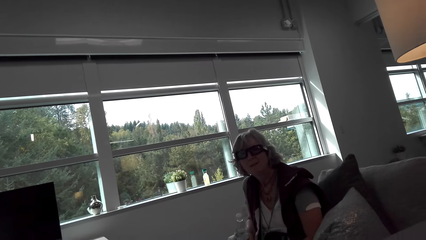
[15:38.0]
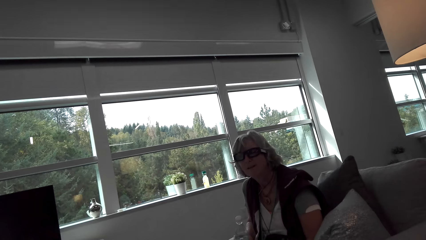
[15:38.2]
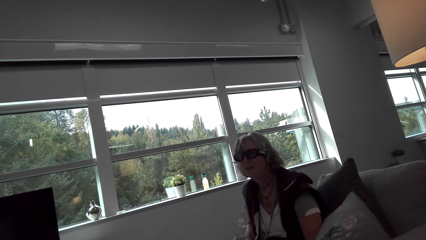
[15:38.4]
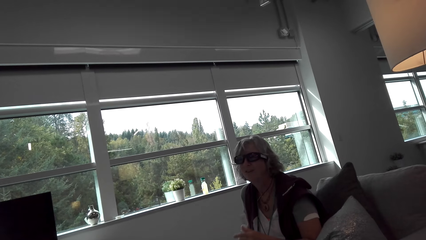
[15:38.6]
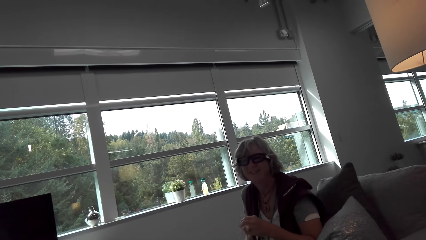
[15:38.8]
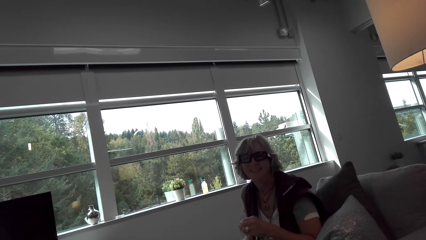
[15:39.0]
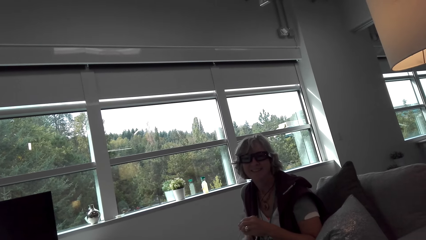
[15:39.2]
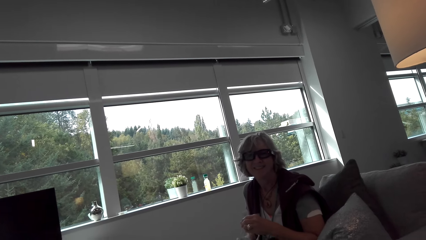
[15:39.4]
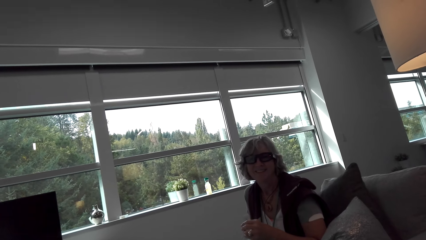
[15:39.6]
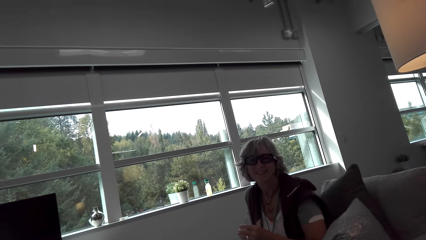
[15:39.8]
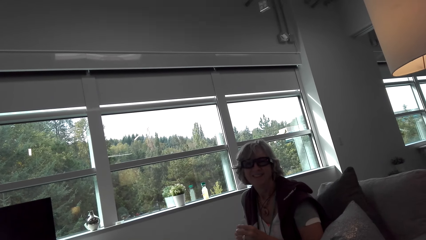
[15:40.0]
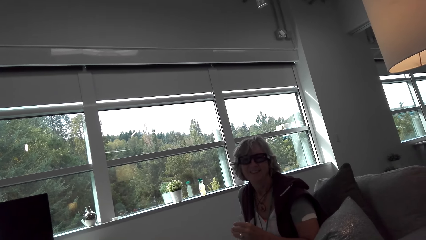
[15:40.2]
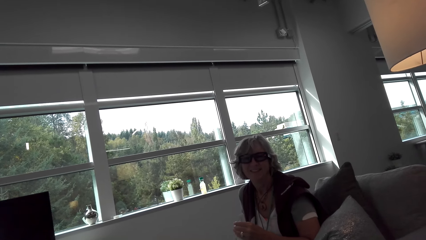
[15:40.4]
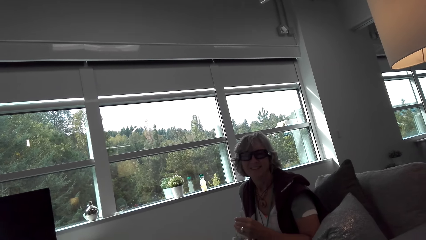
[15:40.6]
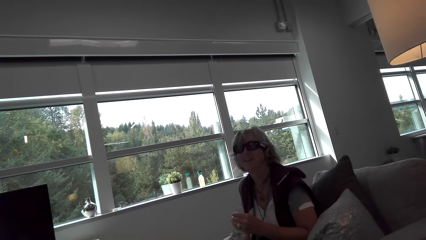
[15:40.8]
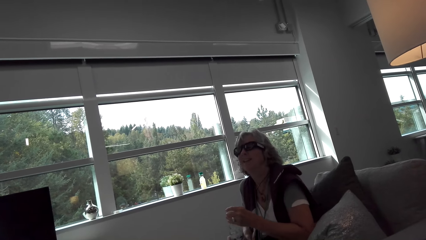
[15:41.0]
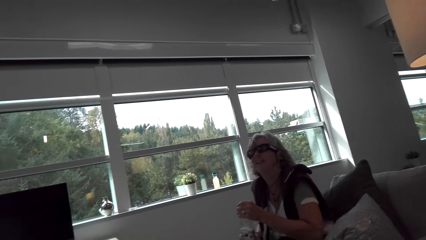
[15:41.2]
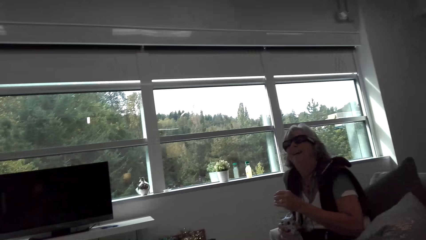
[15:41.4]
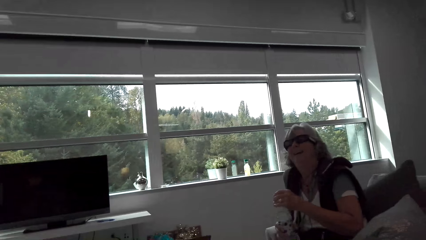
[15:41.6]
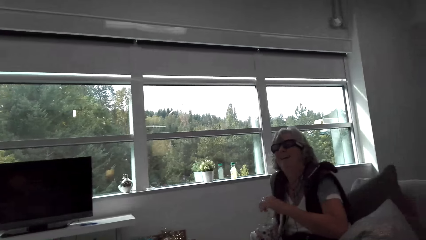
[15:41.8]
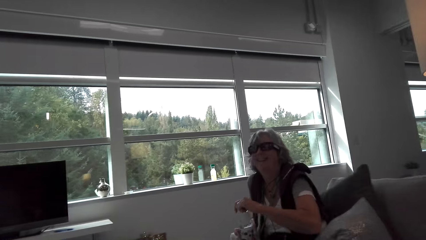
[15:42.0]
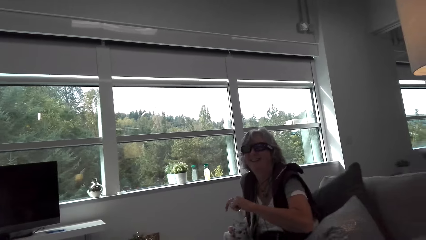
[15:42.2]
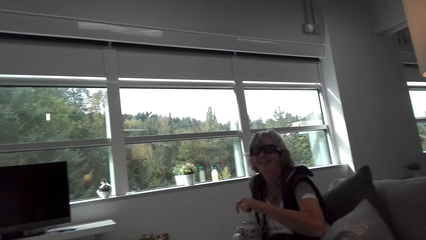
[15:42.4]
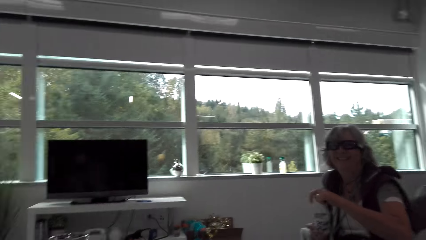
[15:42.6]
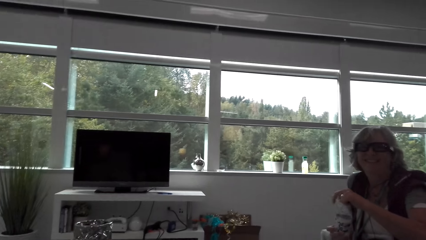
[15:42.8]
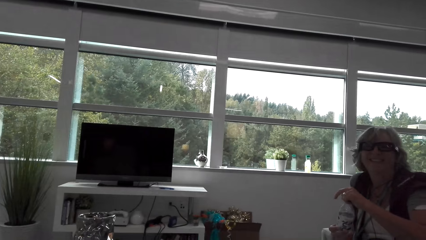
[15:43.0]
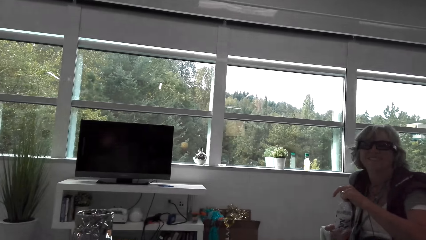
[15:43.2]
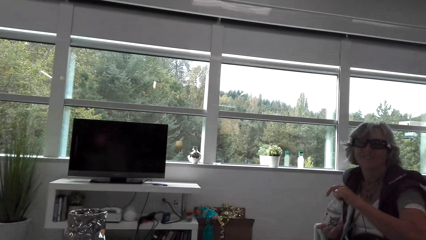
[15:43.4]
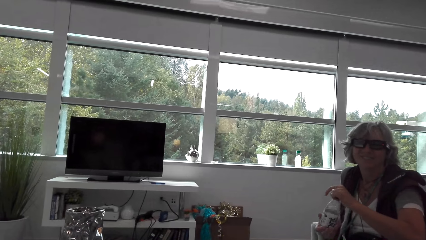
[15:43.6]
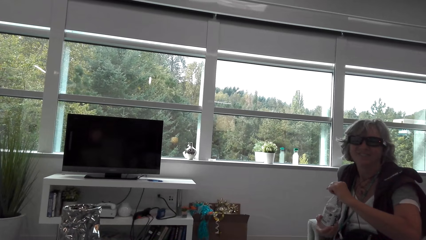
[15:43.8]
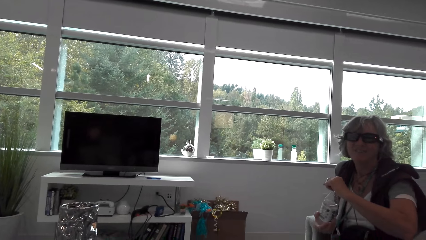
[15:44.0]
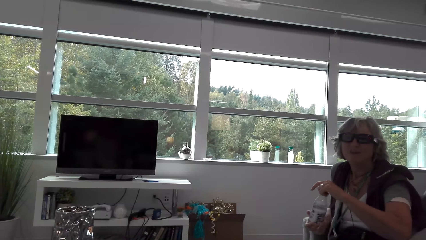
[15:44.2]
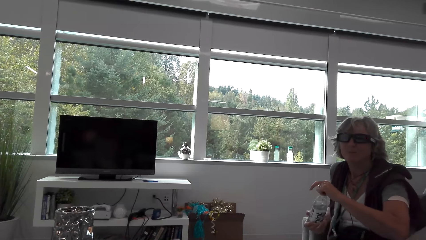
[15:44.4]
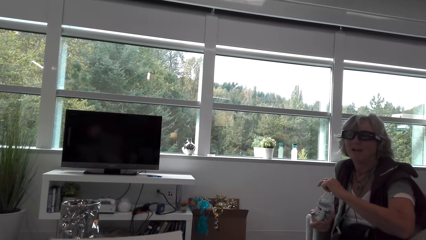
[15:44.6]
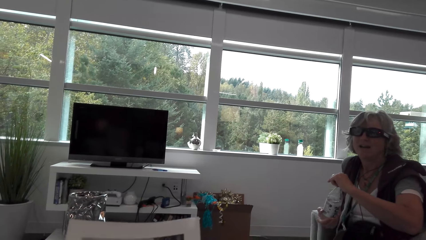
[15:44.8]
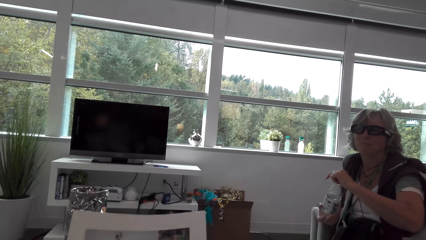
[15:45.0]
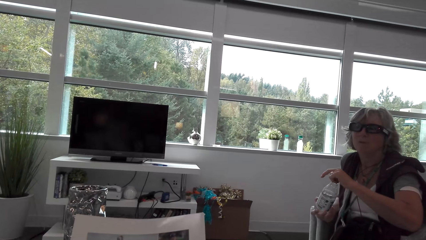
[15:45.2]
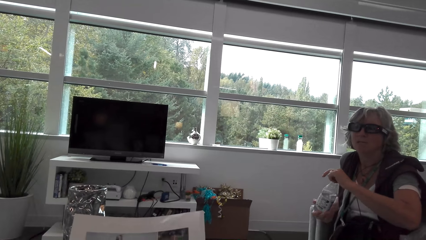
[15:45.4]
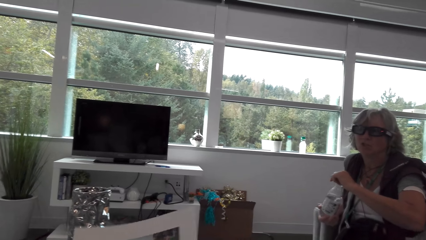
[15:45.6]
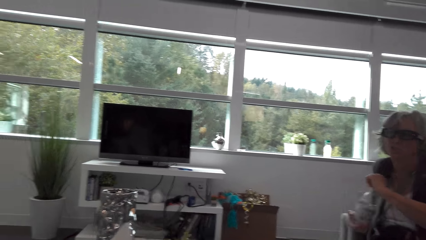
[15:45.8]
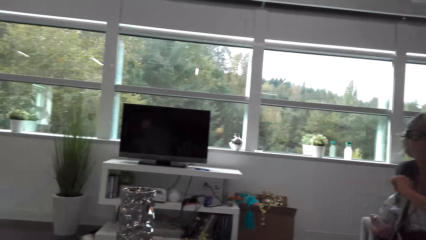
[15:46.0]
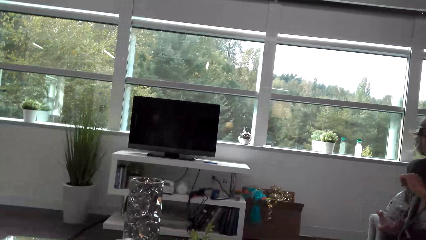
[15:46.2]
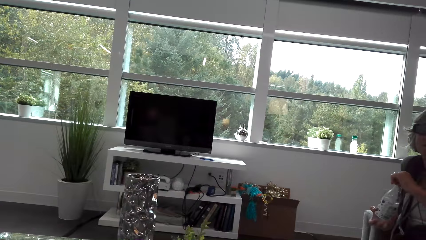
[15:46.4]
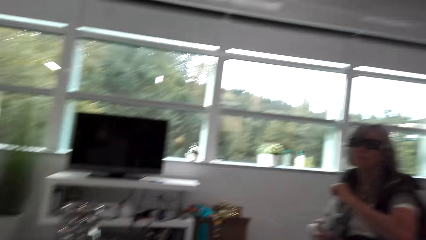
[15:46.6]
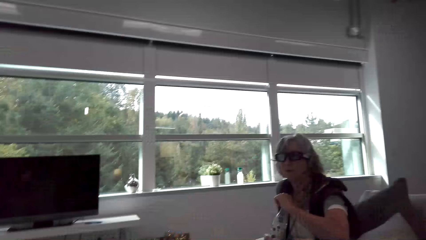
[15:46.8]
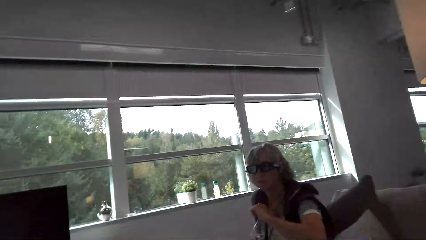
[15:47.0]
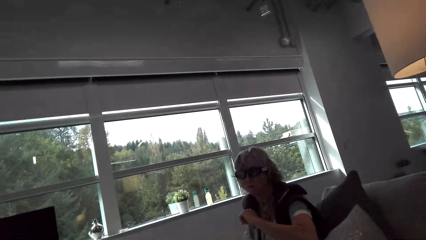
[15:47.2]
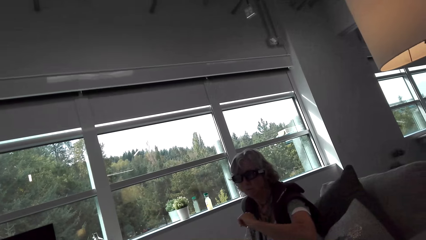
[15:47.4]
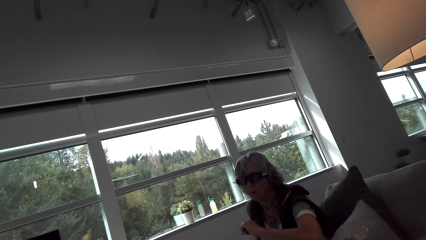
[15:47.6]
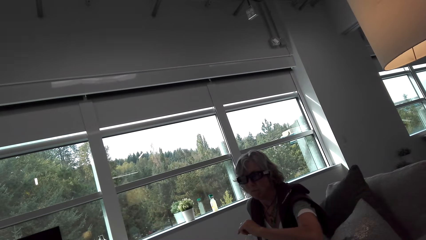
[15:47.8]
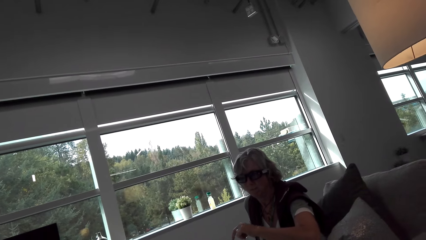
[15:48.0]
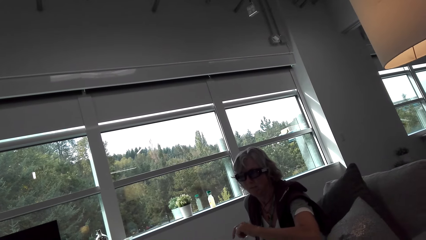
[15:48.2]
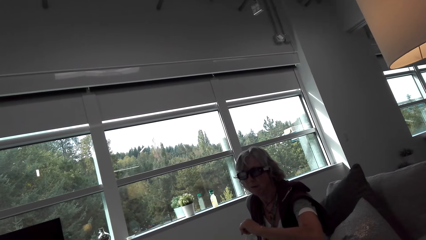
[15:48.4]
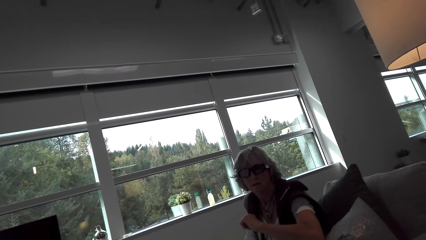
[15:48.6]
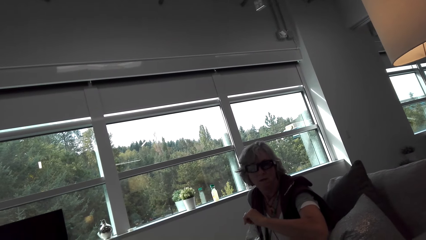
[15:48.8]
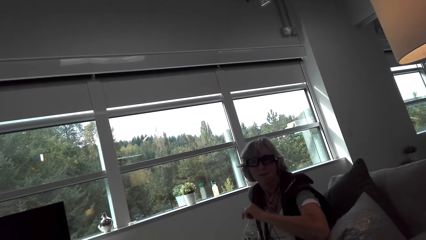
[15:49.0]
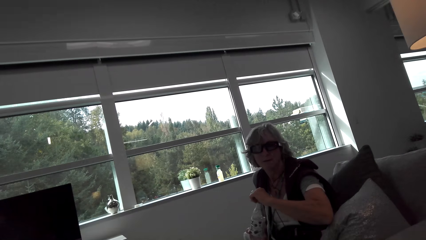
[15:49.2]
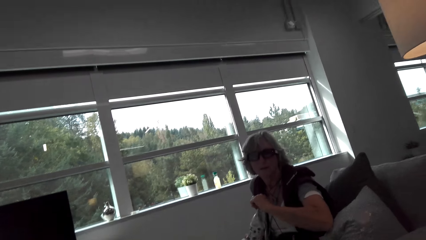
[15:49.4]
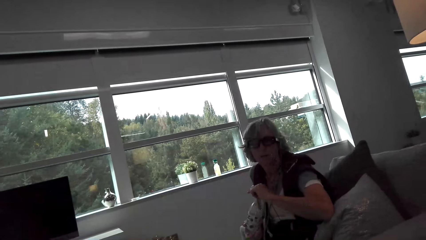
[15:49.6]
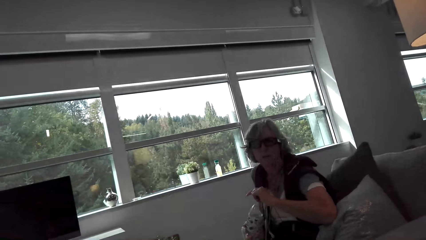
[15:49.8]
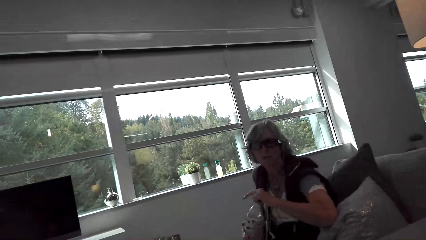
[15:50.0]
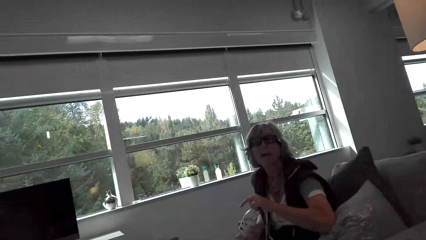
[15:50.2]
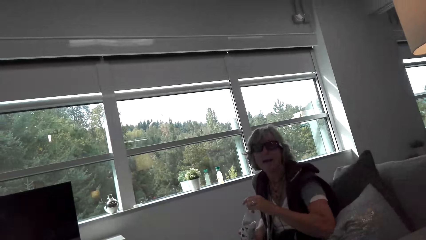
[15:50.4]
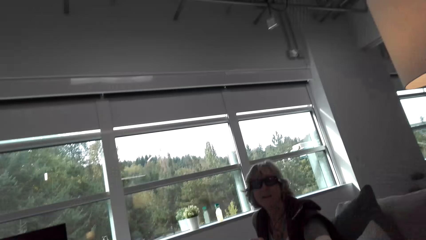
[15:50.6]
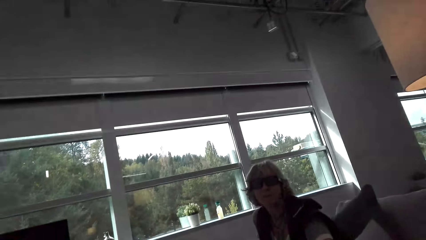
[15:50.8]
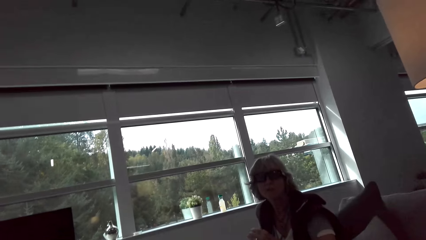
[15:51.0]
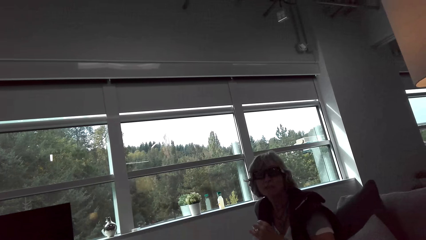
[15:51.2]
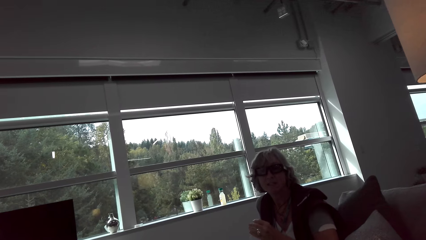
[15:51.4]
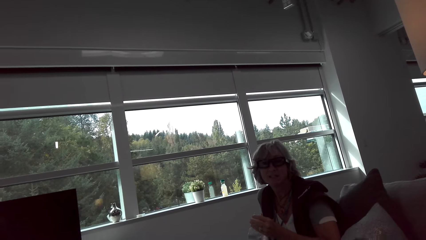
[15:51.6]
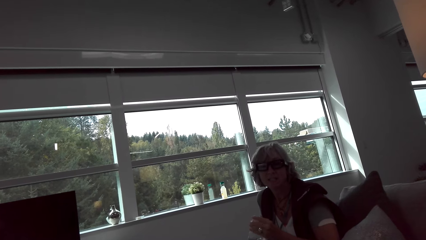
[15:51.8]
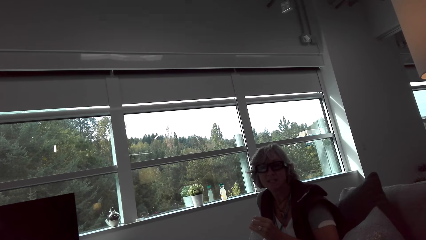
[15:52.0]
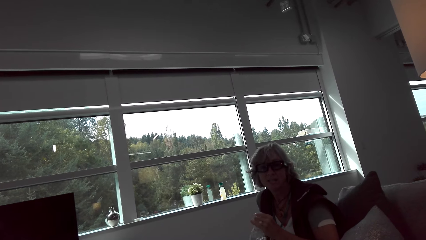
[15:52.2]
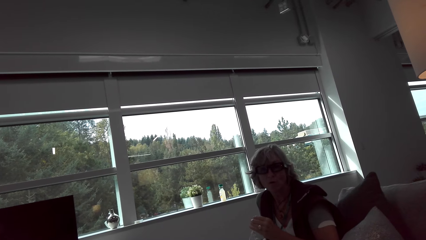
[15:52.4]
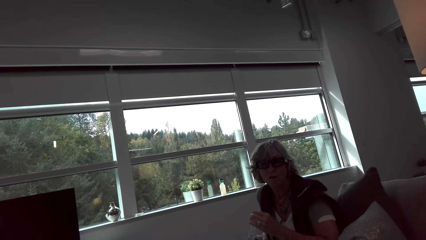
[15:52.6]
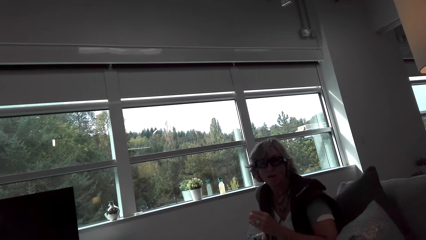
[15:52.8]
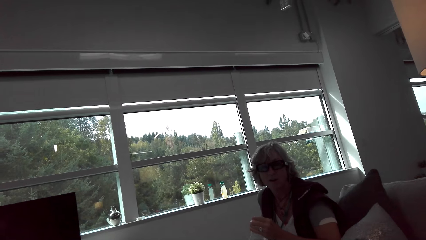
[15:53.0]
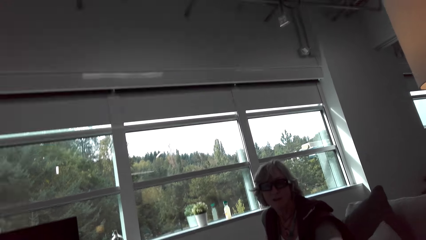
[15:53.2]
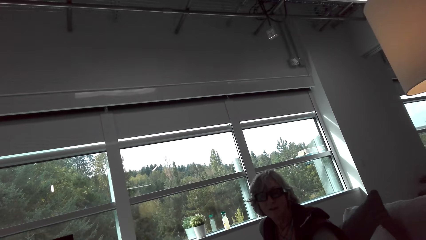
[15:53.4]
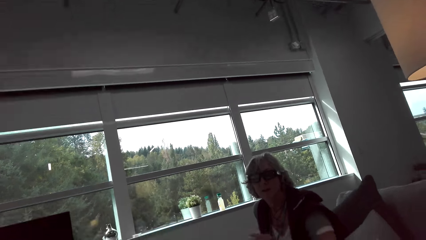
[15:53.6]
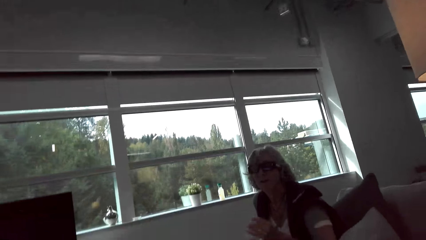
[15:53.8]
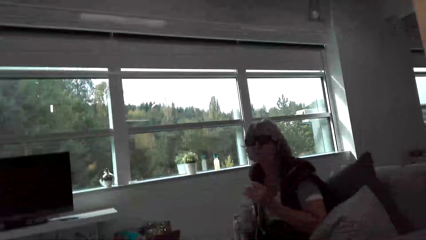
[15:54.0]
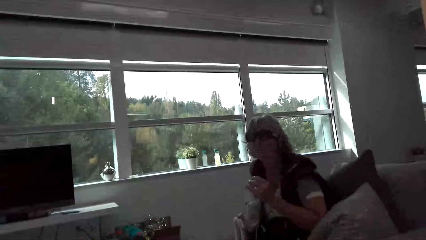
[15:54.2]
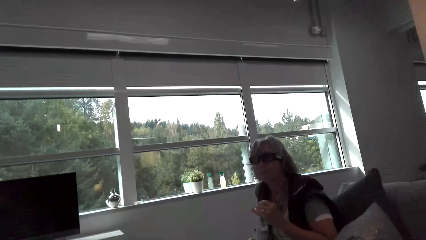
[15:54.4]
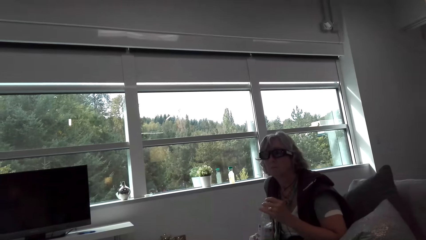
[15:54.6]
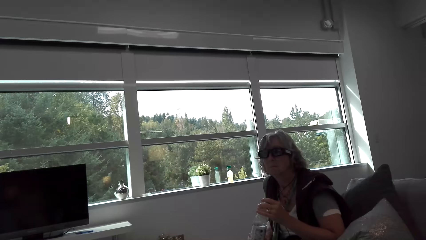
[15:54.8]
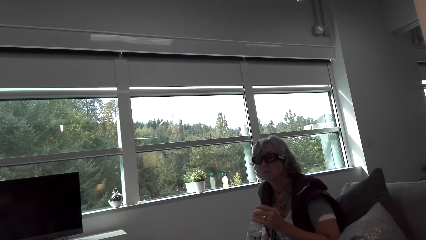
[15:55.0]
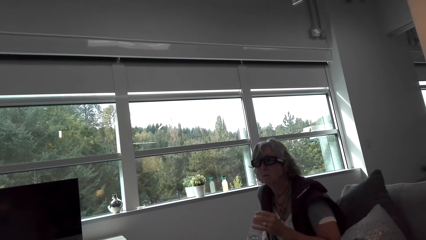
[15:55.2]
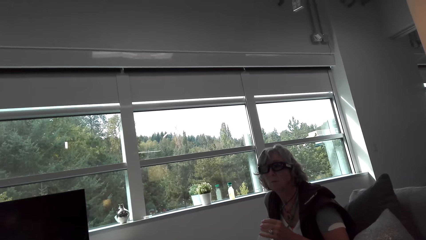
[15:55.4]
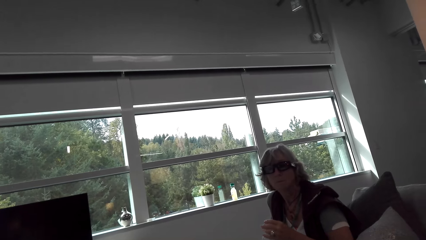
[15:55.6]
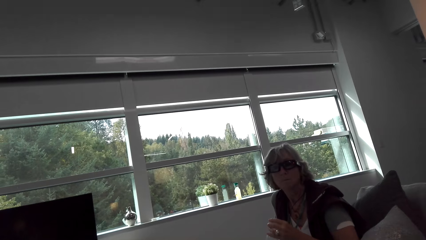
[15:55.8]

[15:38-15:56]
The camera wearer looks around and talks with a lady. The lady holds the water bottle. The camera wearer looks around and talks with the lady. The lady opens the water bottle. The camera wearer talks with the lady and holds something. The lady opens the water bottle. The camera wearer looks around. The lady talks with the camera wearer and opens the water bottle. The lady looks at the camera wearer.
